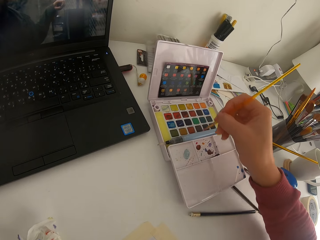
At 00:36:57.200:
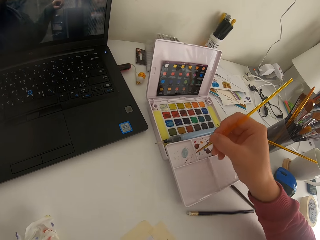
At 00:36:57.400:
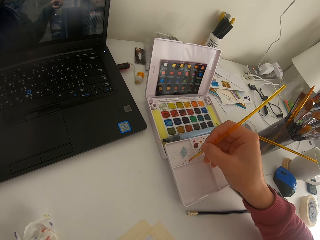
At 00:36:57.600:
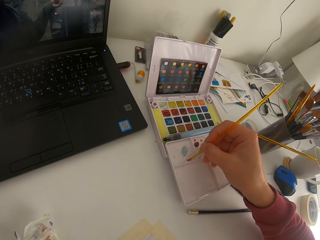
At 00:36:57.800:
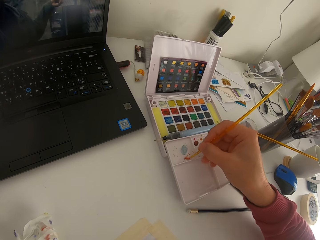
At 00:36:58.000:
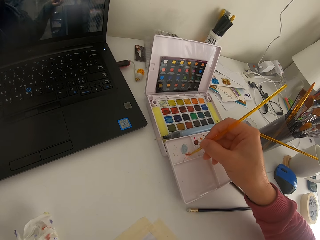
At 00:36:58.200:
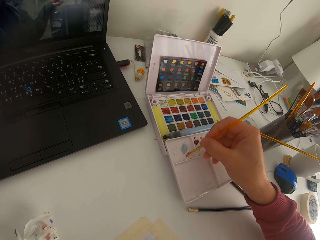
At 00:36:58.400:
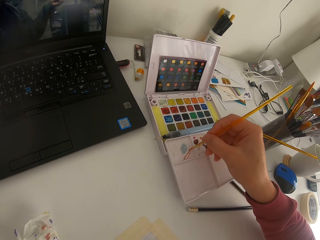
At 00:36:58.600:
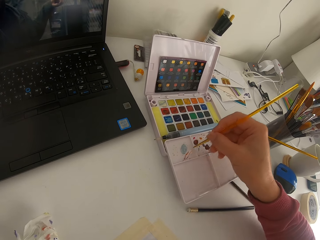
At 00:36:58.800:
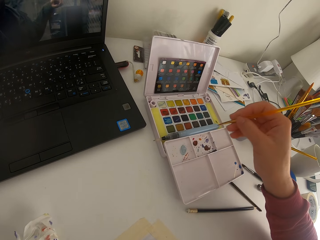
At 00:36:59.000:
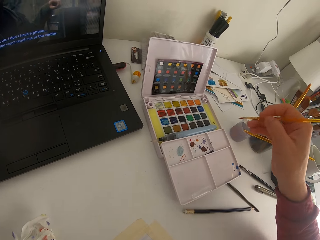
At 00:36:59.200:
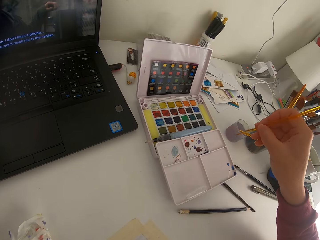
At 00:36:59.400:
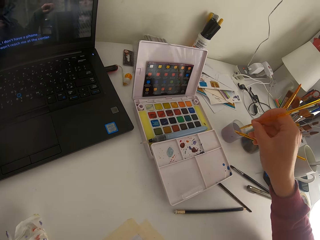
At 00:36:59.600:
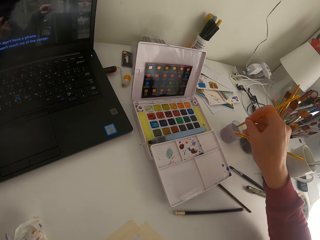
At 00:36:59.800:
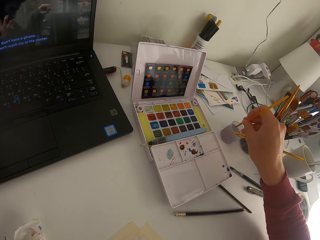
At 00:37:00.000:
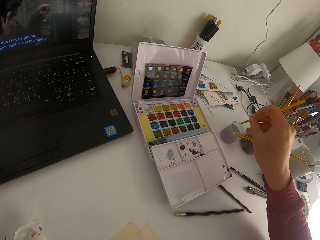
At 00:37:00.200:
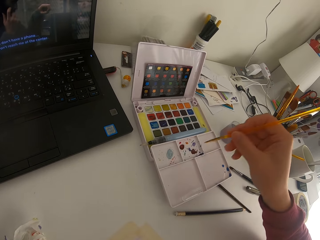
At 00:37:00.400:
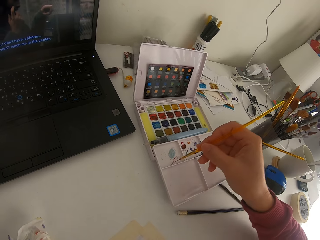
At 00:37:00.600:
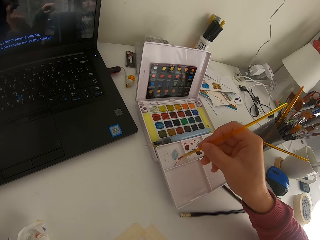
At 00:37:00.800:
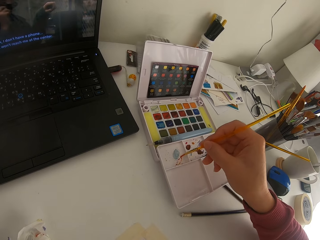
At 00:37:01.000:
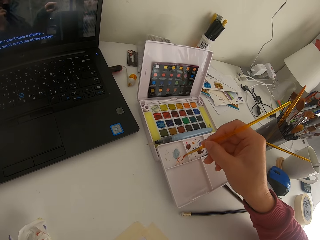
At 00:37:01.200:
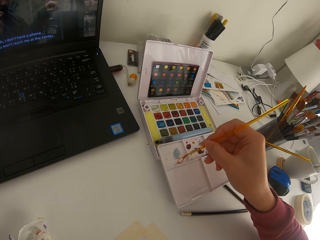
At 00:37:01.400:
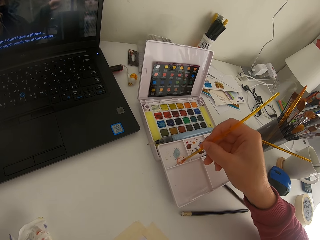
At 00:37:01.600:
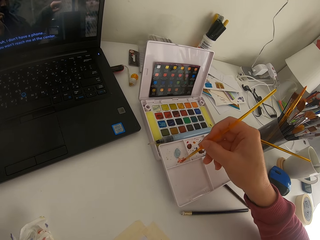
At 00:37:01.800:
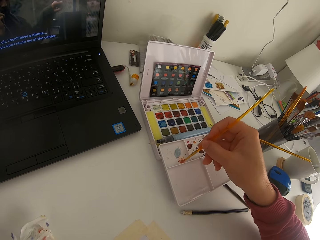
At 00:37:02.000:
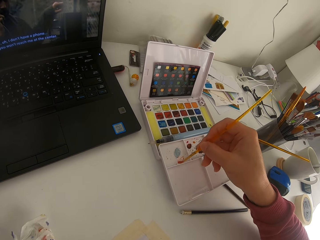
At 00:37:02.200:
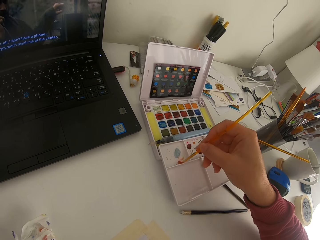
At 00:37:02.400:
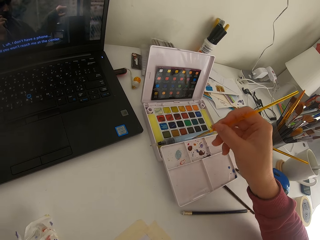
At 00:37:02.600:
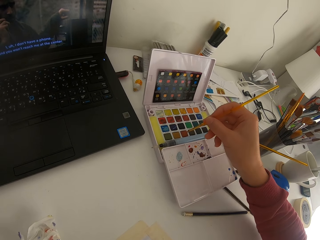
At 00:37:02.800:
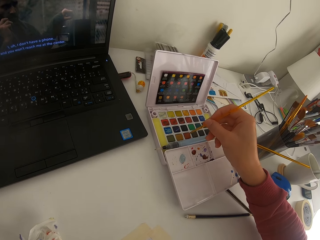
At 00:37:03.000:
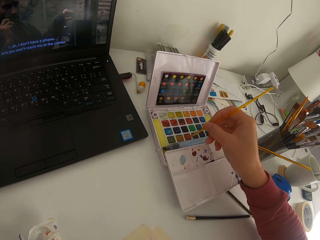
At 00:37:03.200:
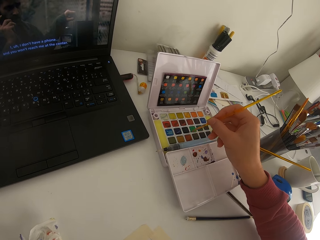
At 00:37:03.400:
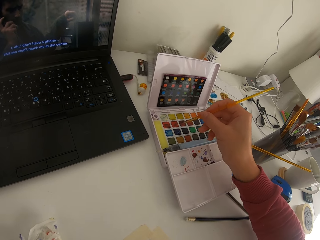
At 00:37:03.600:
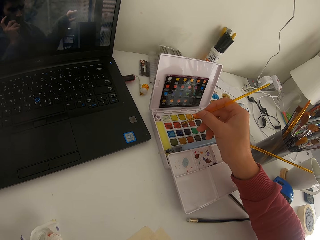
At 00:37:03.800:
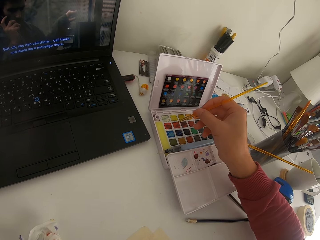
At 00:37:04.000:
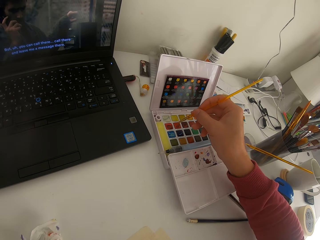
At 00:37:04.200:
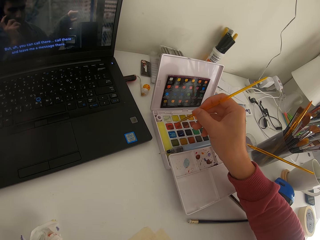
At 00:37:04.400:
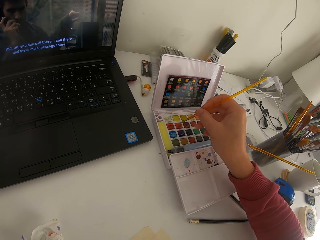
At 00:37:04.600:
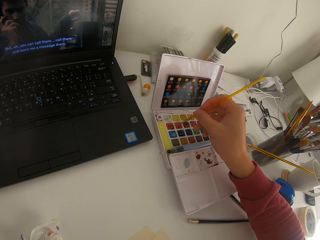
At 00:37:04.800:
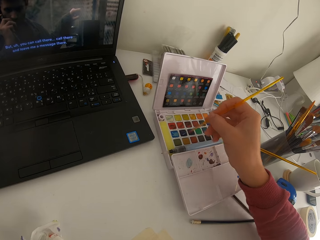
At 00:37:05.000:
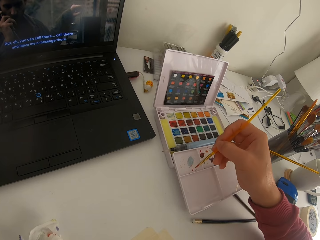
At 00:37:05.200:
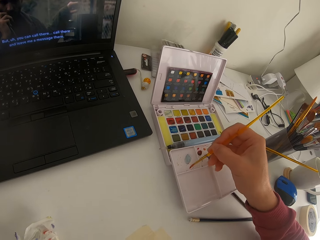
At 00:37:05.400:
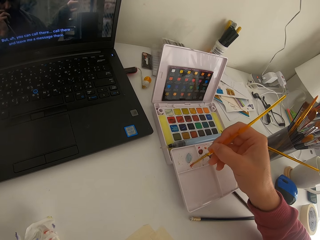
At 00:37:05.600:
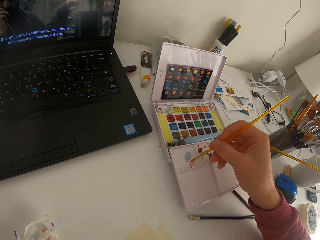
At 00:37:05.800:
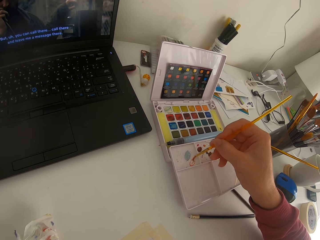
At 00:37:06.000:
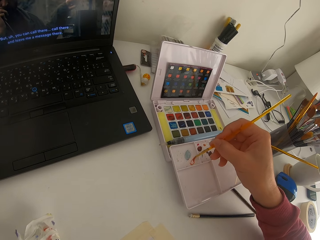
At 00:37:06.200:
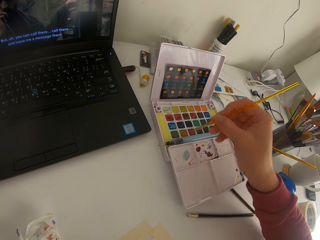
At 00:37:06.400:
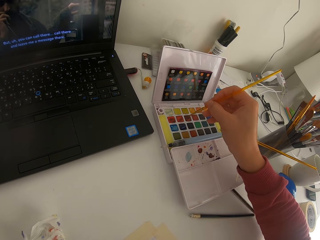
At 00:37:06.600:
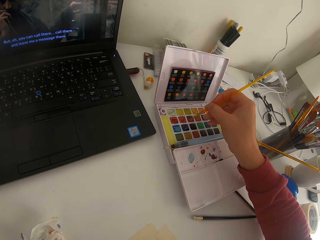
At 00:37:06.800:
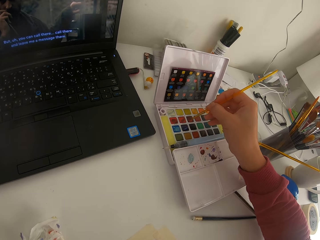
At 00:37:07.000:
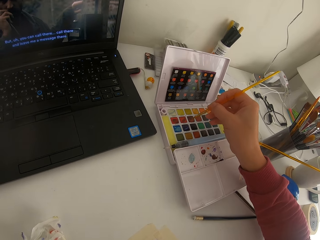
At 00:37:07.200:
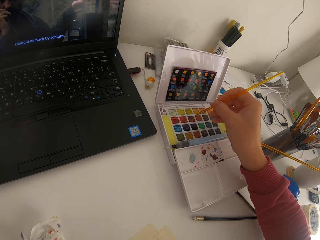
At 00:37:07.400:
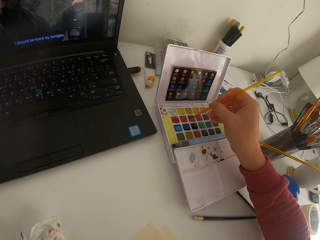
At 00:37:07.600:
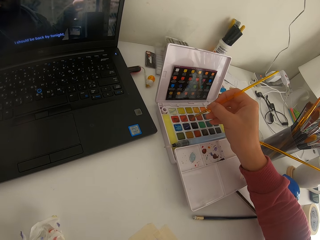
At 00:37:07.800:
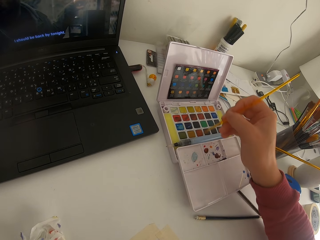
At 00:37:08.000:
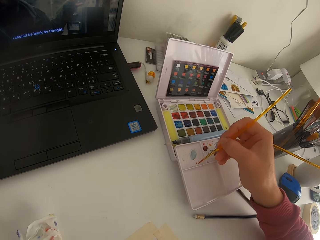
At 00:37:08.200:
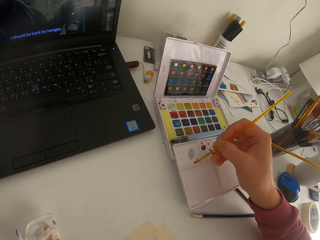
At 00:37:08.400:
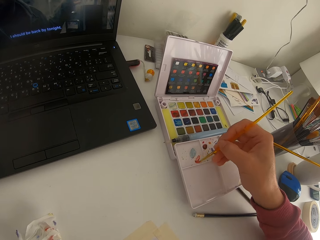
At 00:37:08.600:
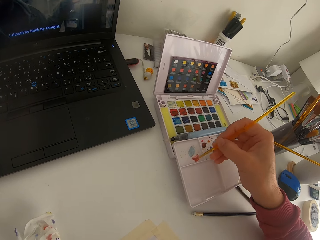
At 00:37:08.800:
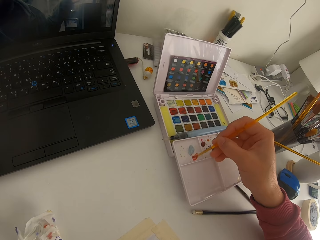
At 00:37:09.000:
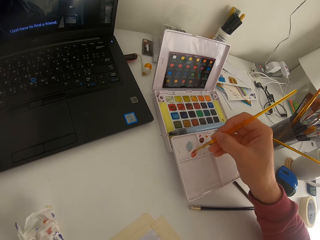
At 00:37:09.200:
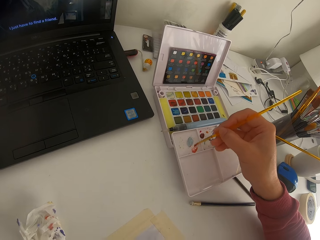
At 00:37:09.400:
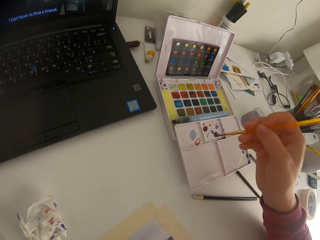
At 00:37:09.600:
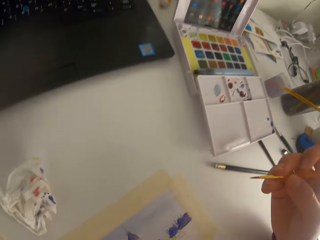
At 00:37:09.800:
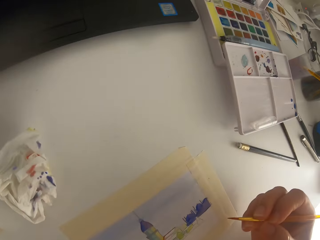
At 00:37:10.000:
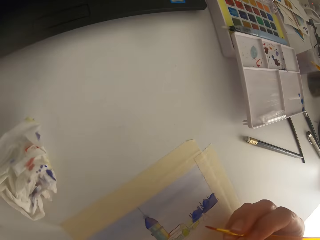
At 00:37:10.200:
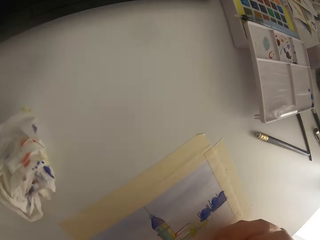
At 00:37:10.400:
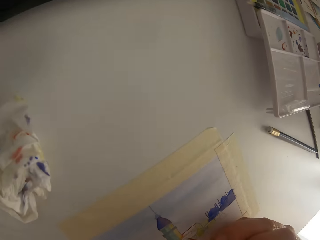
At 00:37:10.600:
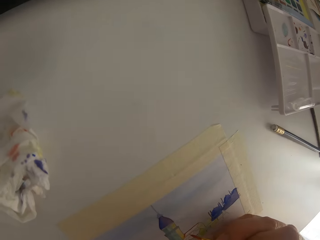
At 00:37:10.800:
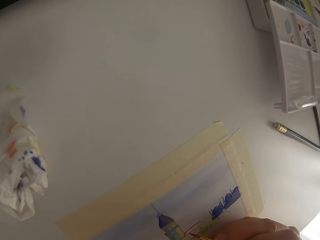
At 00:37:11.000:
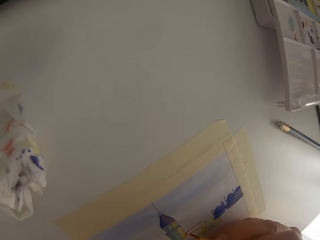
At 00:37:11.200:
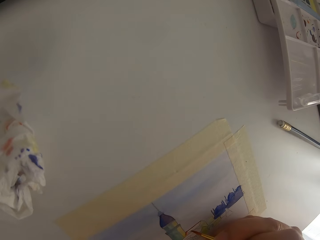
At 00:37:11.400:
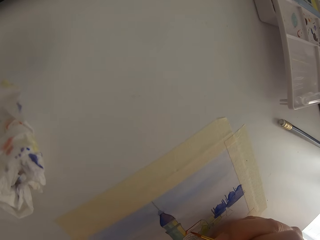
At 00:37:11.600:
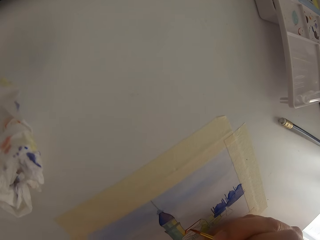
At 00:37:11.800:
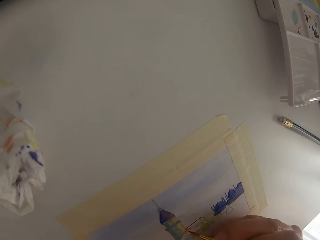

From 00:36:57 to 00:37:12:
The camera wearer touches the paint brush on solid watercolor. They are putting ink on the brush. They mix the color on a palette. They dip the paint brush in water. They mix the color on the palette. They touch the paint brush on the solid watercolor. They mix the color on the palette. They touch the paint brush on the solid watercolor. They mix the color on the palette.

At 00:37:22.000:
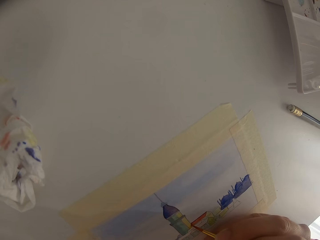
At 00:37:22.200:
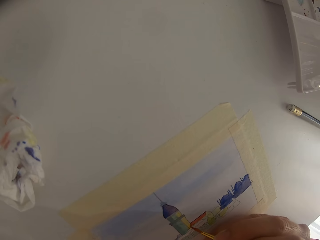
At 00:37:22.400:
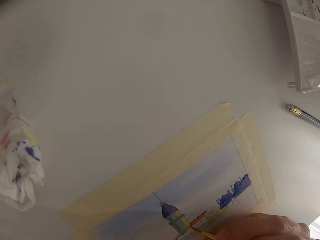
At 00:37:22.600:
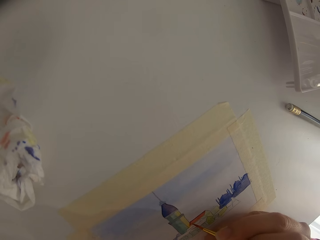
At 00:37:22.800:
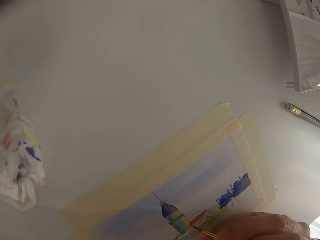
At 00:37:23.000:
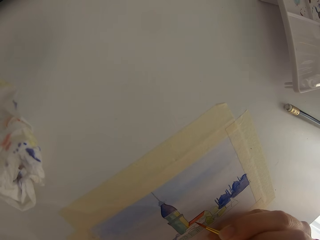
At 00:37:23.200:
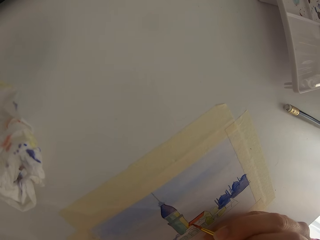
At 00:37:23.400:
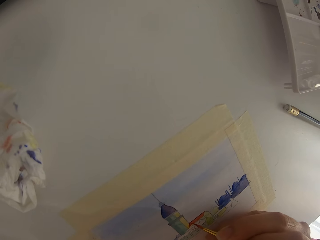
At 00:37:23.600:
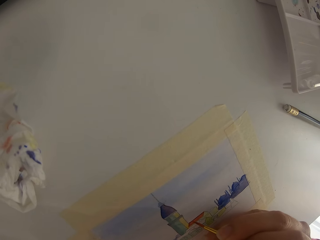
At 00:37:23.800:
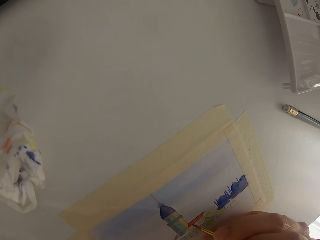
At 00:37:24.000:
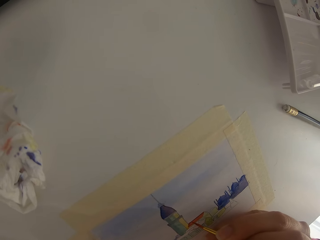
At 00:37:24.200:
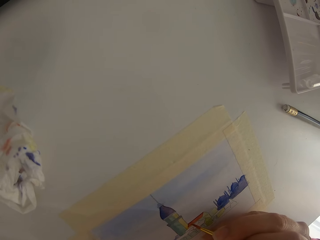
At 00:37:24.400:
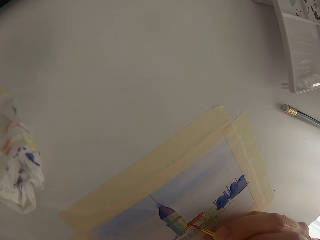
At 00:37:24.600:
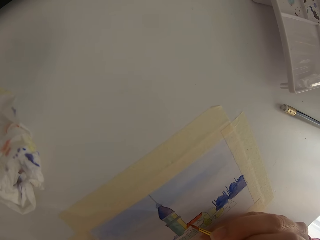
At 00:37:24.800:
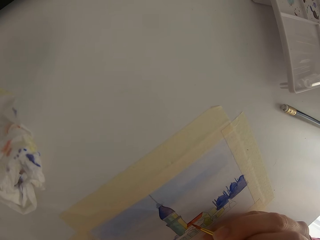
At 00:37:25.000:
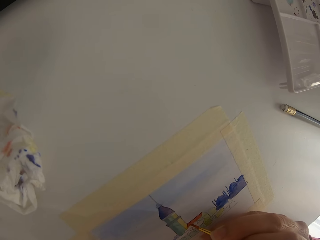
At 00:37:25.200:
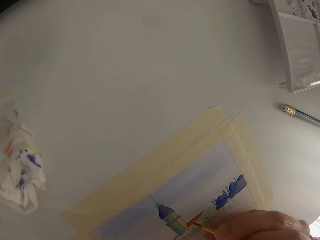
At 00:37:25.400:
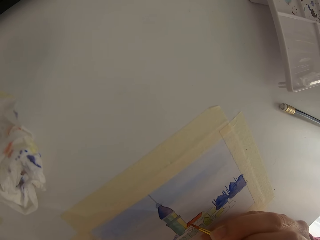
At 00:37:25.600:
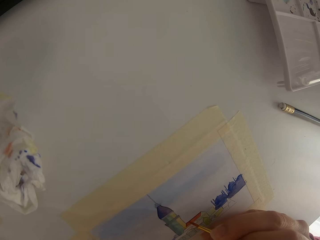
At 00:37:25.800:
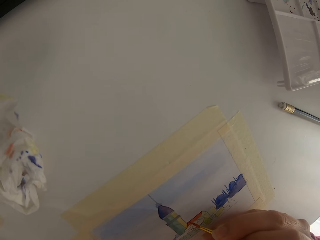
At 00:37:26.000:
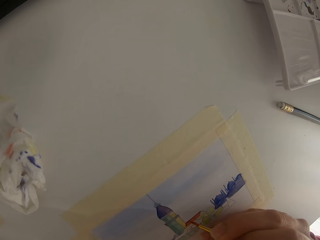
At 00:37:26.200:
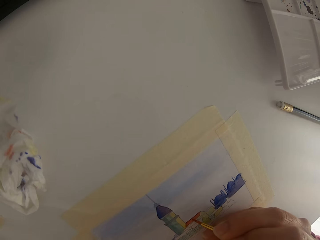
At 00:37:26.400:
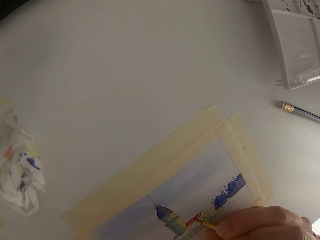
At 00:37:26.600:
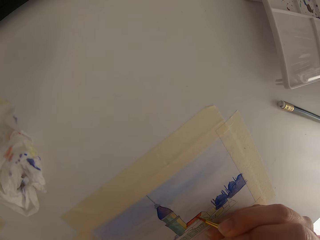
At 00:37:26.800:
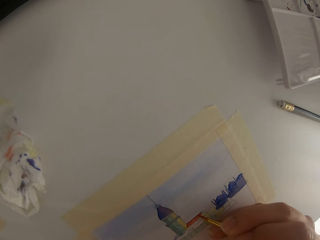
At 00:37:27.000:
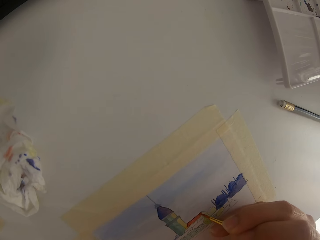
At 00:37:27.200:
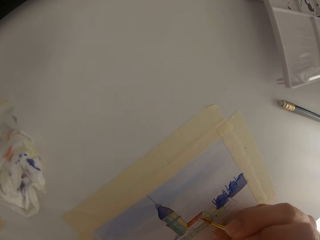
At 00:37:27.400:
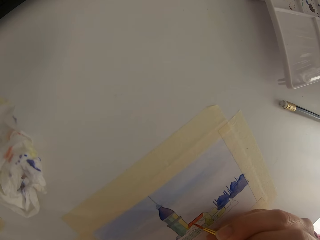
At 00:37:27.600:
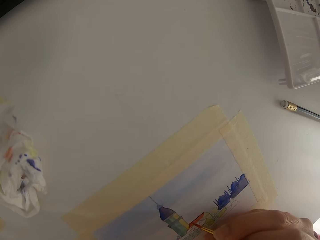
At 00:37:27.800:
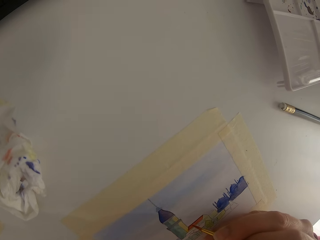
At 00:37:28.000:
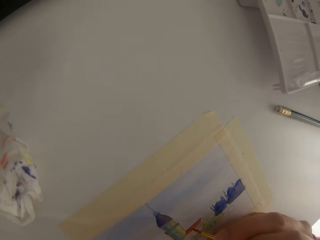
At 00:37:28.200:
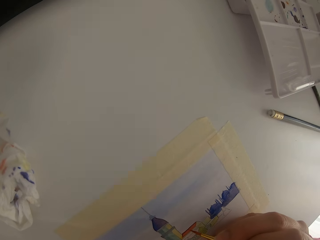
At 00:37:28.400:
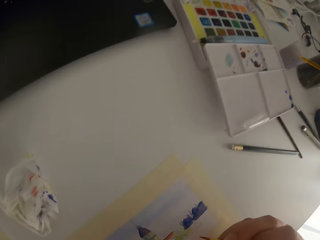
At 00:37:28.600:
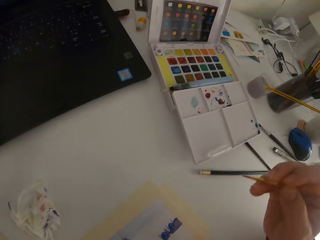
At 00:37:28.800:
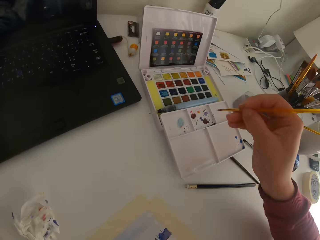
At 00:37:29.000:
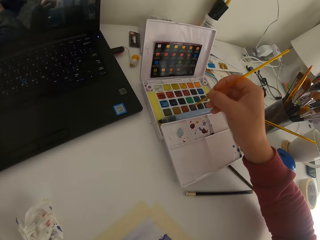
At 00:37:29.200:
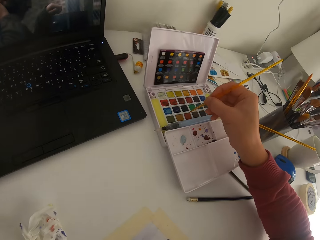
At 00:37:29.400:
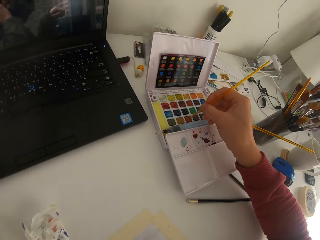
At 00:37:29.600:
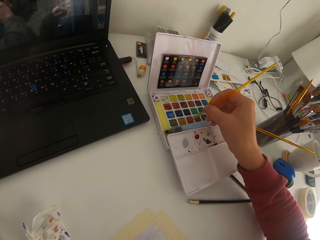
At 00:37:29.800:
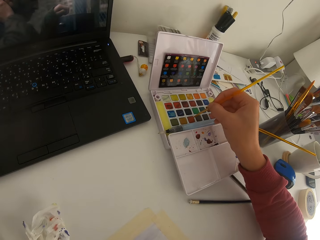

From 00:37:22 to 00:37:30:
The camera wearer paints on paper.
